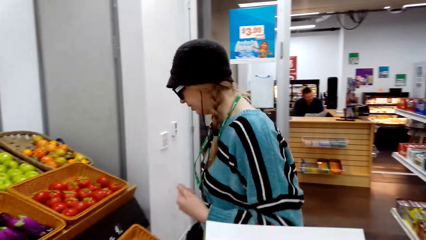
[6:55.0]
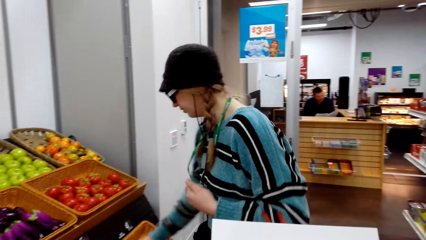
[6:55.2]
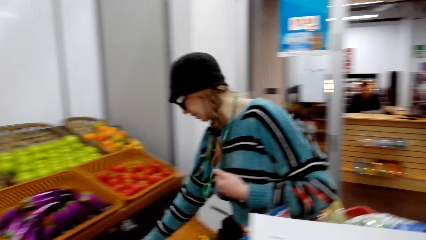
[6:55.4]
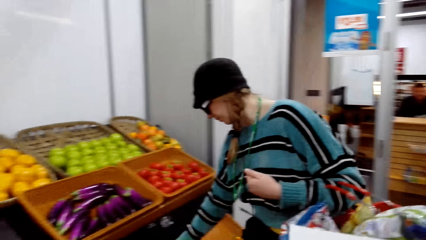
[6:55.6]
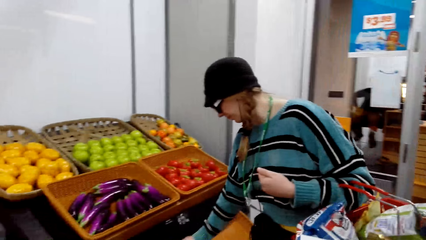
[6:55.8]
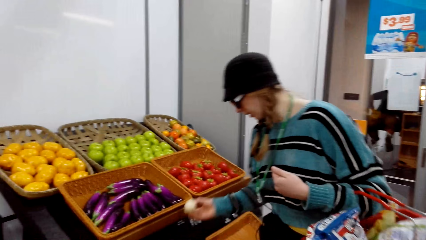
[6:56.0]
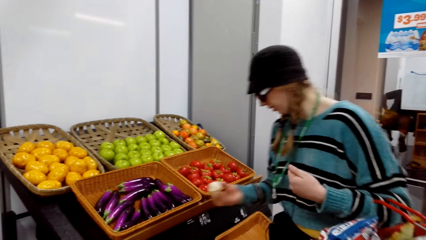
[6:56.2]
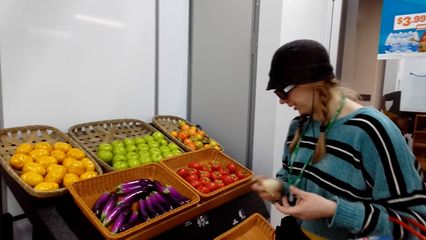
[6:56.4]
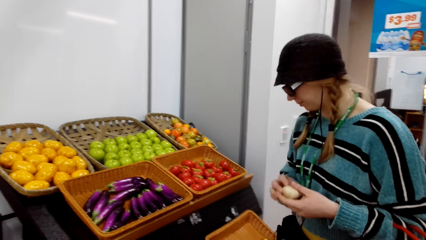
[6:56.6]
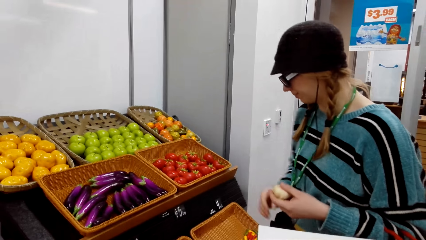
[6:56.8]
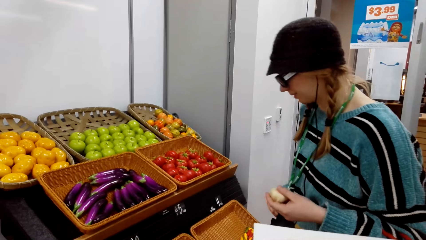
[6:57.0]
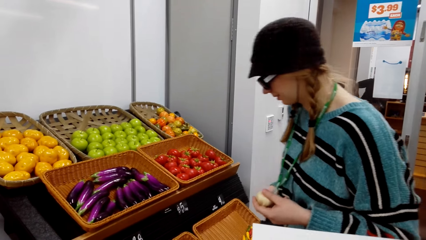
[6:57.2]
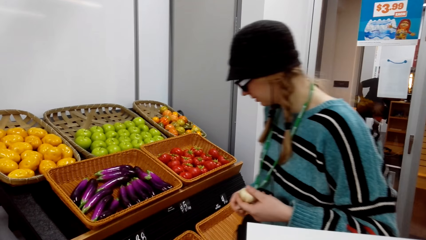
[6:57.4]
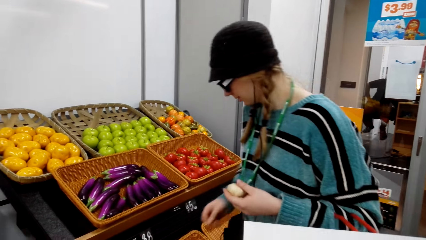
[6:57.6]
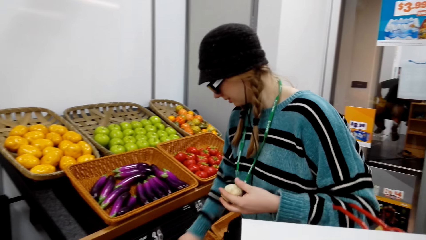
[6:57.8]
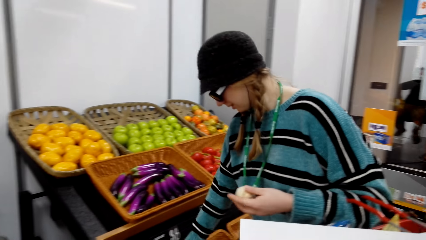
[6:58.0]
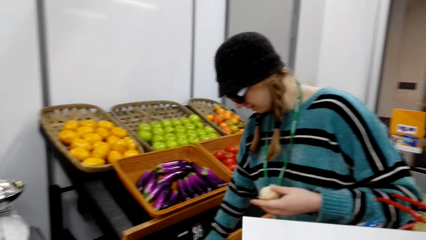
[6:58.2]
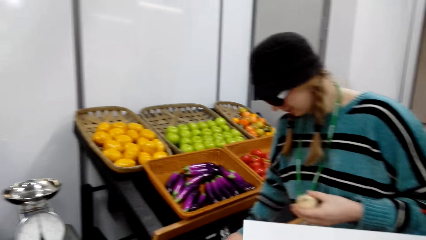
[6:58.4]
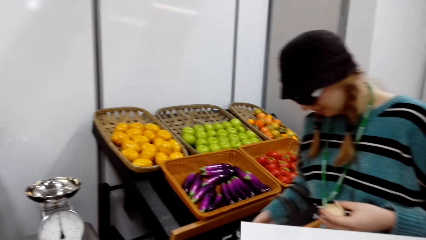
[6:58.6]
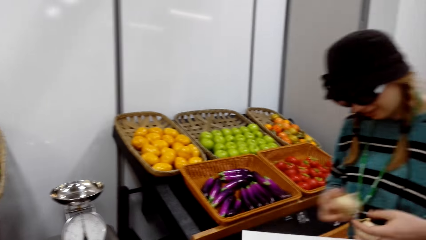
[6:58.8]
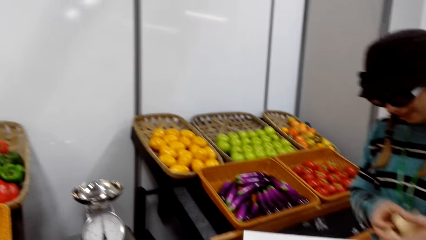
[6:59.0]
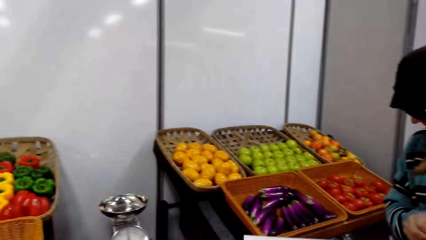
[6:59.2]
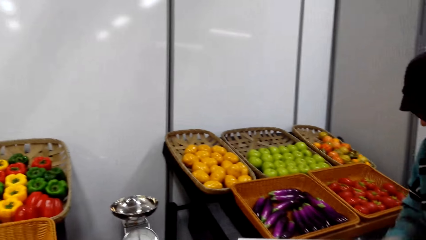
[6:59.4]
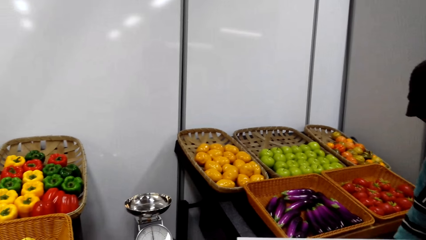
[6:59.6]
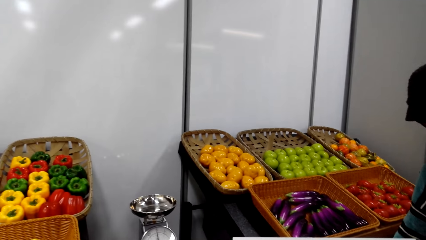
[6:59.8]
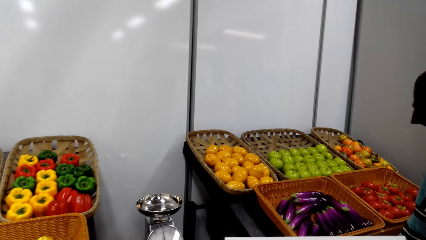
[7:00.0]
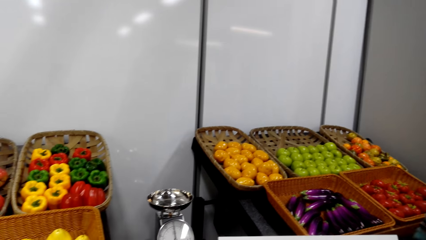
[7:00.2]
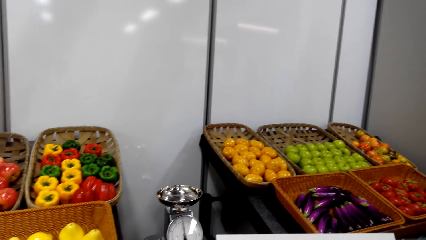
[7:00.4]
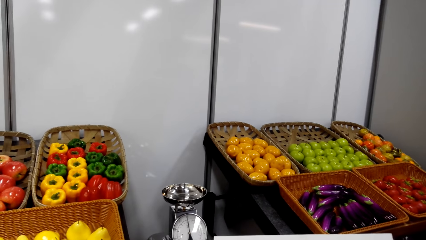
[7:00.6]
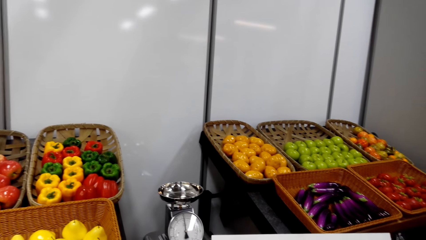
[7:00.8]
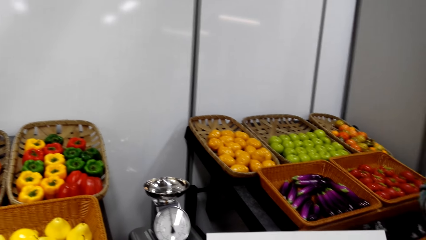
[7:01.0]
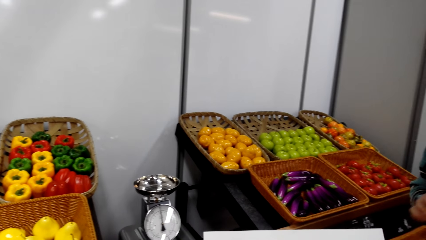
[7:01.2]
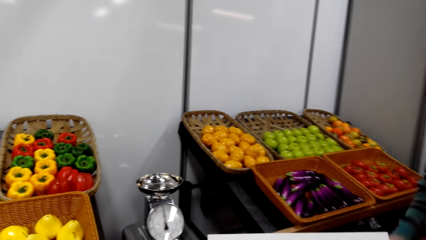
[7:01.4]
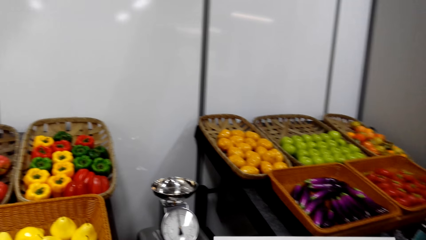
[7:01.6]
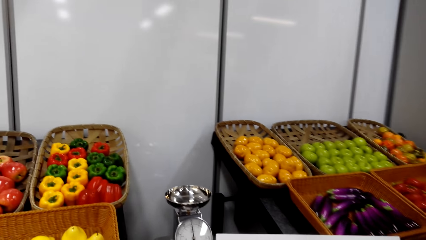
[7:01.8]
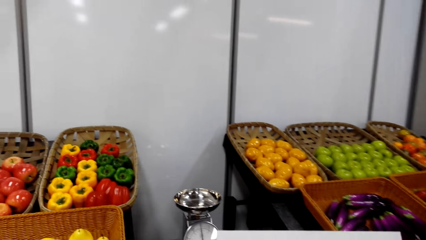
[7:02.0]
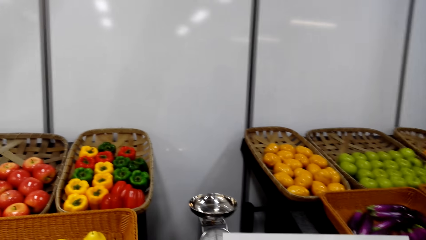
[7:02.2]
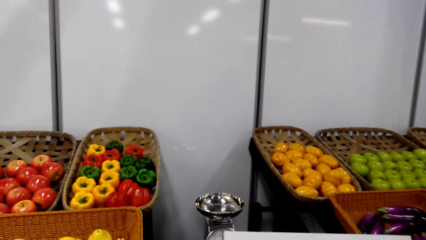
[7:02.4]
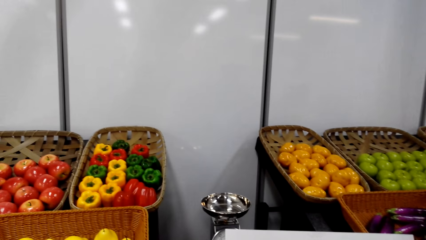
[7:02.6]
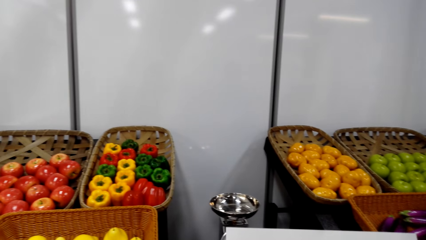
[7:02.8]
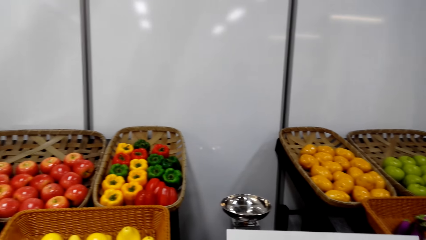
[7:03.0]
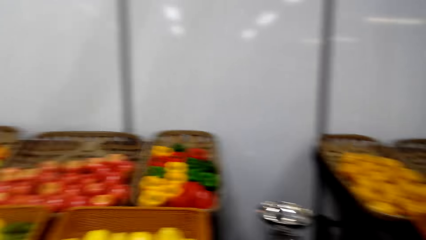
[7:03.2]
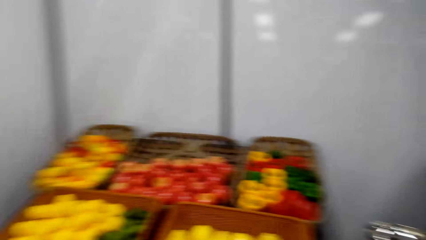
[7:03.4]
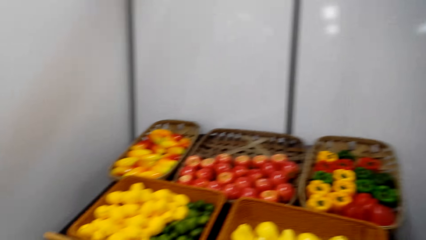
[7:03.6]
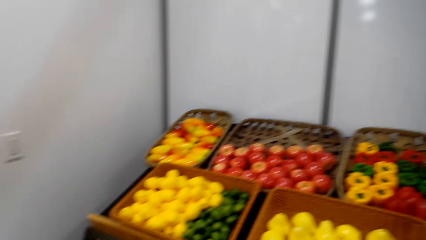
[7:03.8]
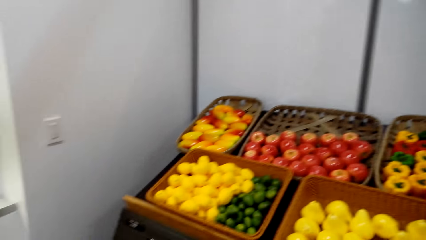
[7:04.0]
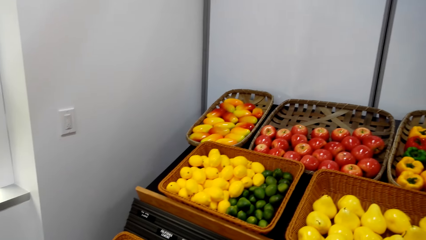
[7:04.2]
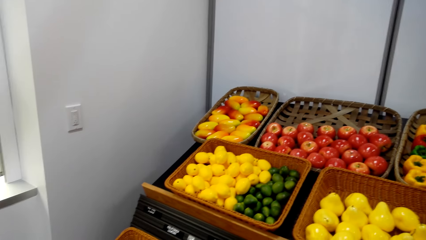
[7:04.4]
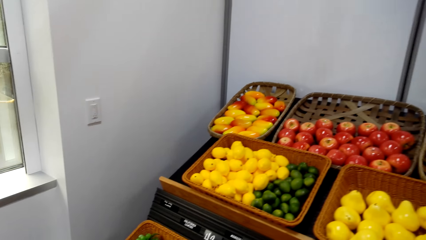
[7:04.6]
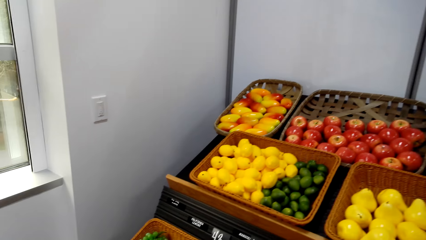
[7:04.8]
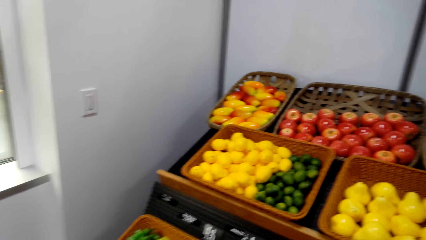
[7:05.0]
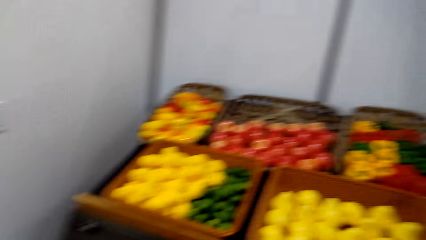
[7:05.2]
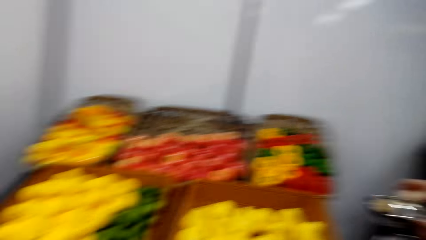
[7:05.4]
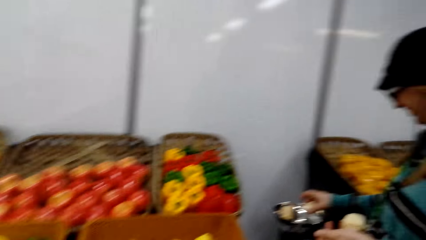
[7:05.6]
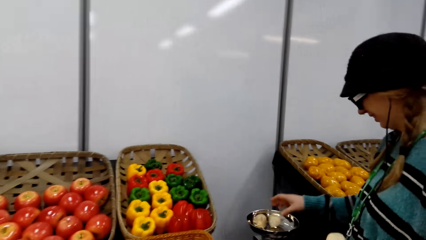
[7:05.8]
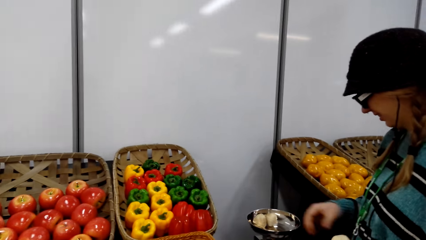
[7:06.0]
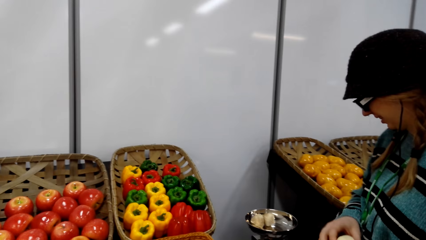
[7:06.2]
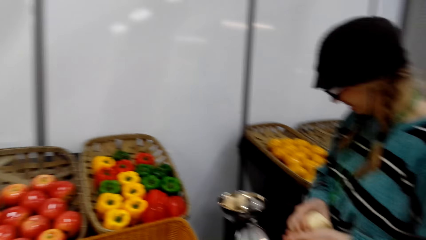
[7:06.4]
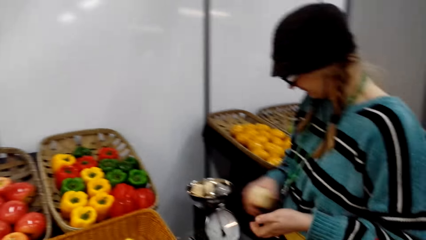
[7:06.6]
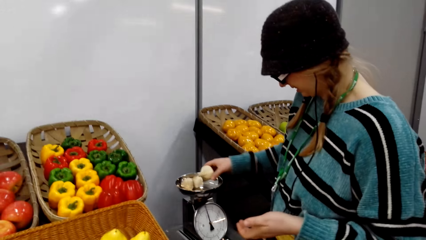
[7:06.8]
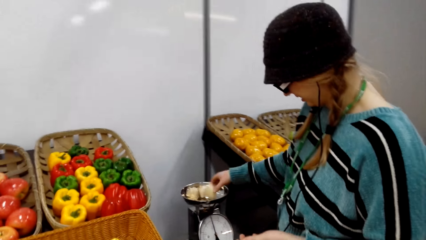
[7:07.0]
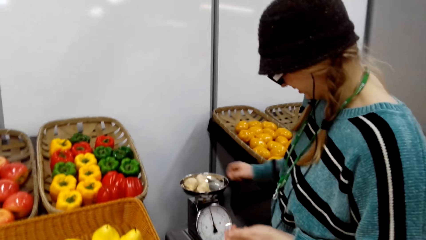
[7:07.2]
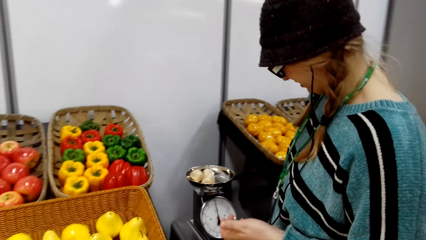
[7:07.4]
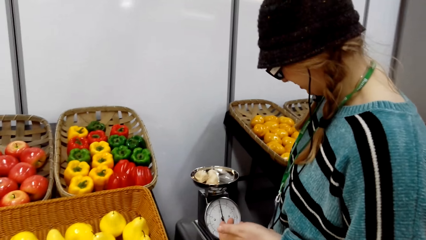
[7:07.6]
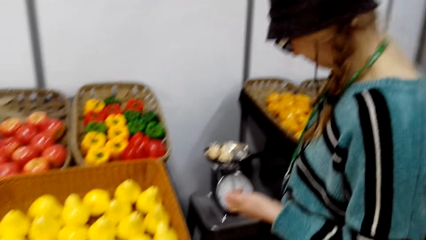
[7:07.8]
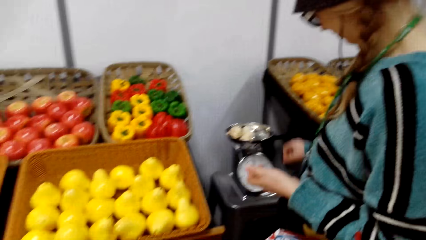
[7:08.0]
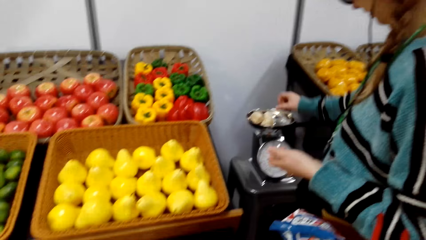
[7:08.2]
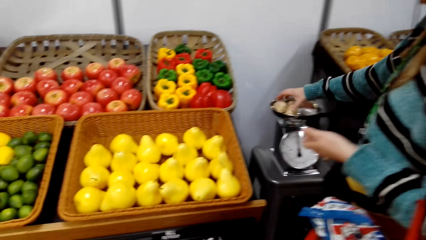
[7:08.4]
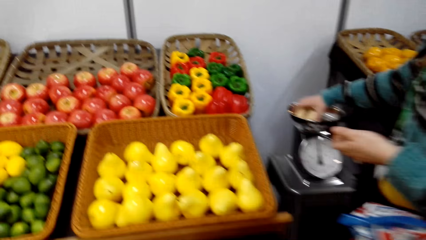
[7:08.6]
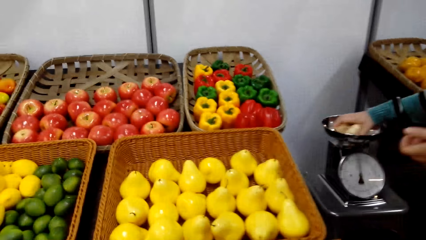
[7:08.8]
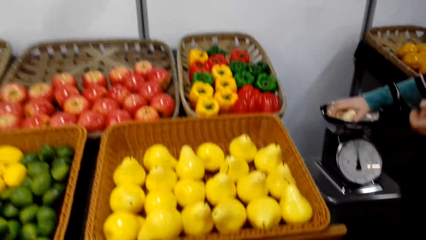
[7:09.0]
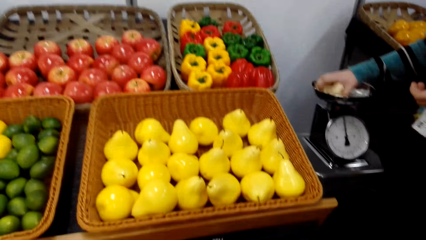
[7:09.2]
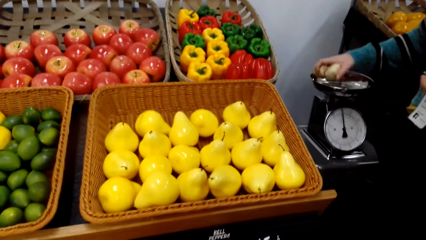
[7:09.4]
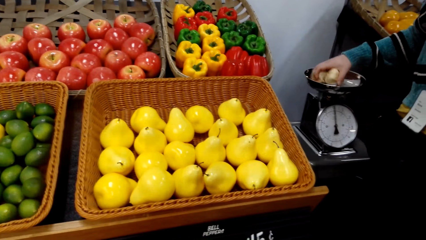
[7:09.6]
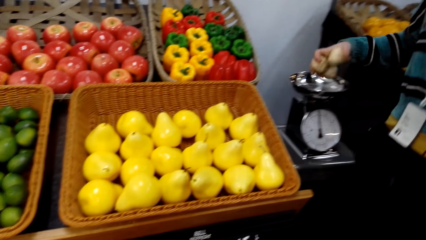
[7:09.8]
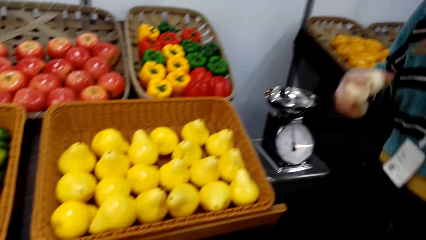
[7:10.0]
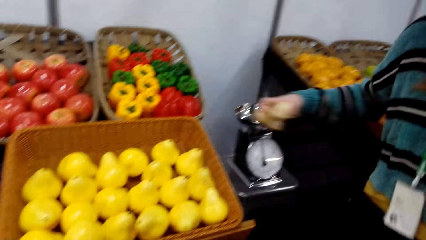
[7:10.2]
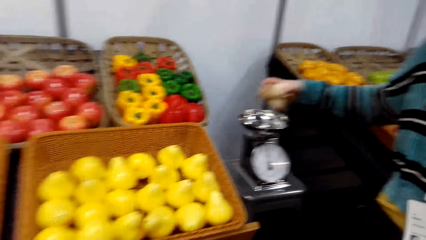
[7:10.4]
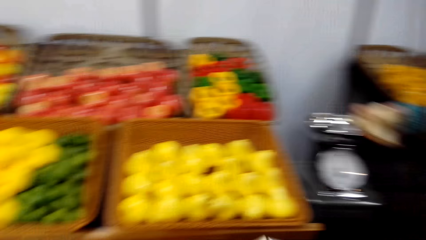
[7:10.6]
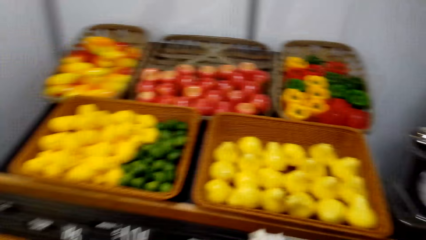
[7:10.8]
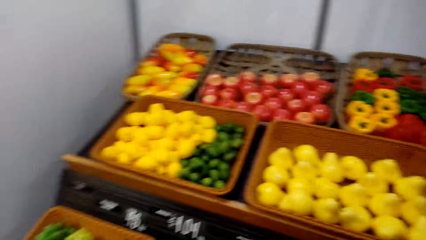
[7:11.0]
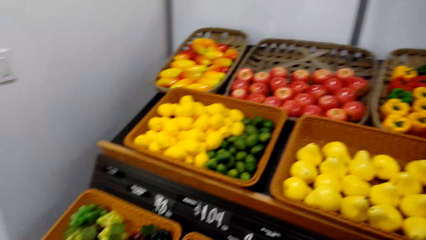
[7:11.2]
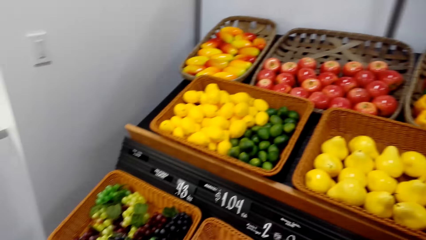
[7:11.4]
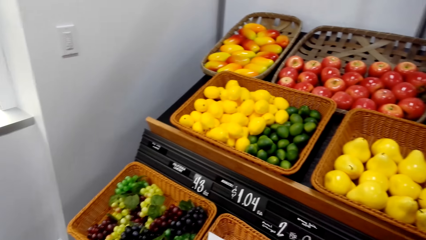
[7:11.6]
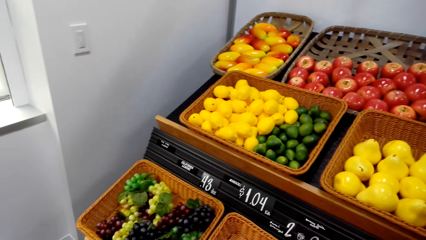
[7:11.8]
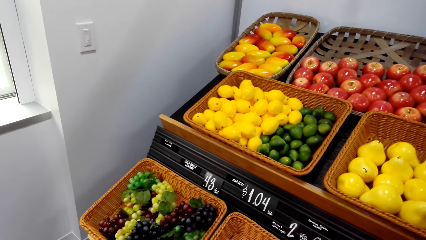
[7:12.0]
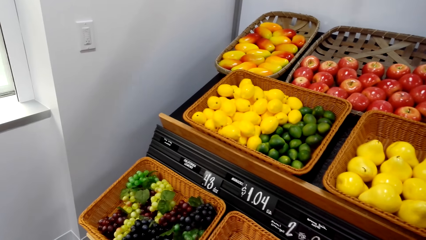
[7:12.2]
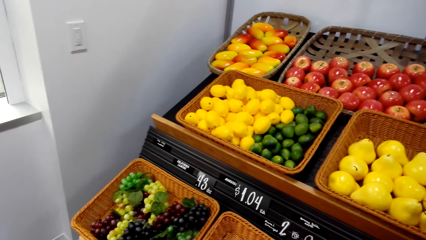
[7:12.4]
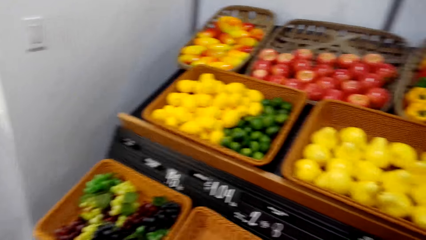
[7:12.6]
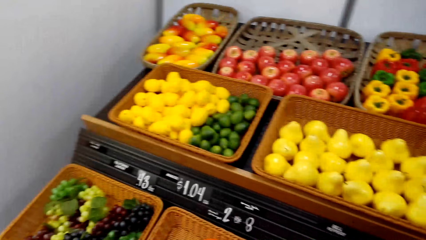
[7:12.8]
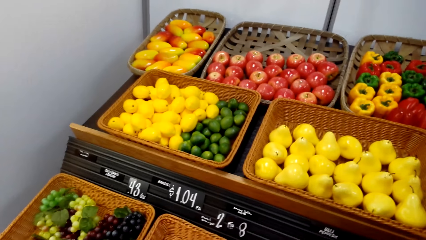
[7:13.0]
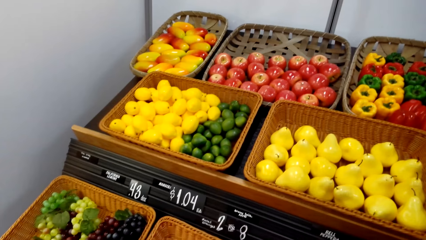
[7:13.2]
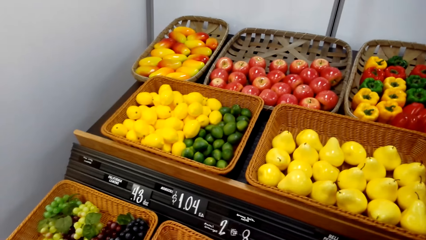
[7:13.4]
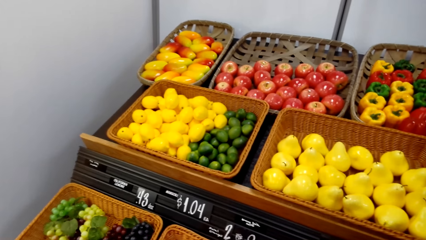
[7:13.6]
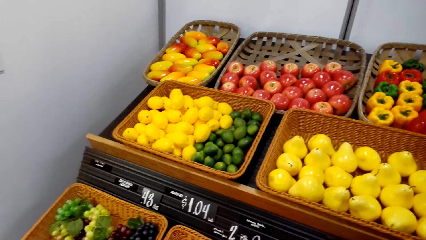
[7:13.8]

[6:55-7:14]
A woman picks garlic. The woman picks another garlic. The camera wearer converses. They look at the fruits. The woman puts the garlic on the weigh scale. The woman picks the garlic from the scale.
